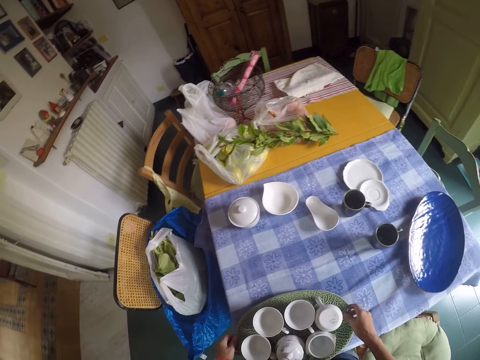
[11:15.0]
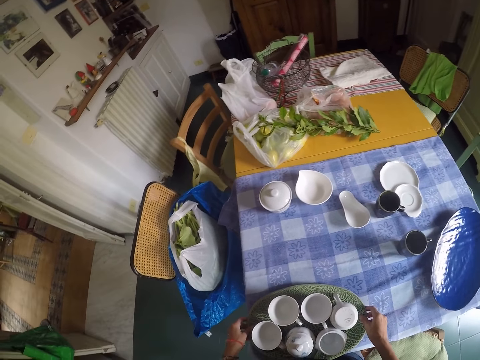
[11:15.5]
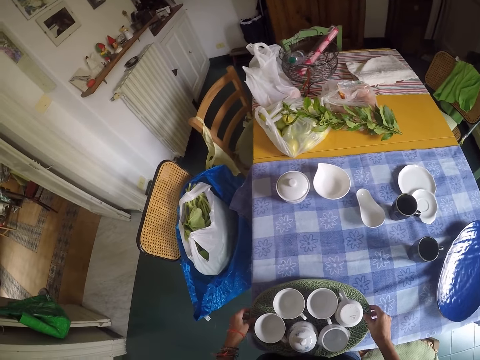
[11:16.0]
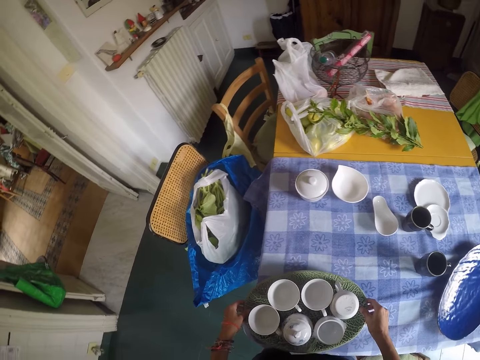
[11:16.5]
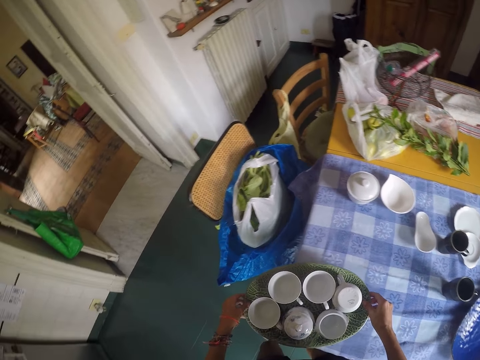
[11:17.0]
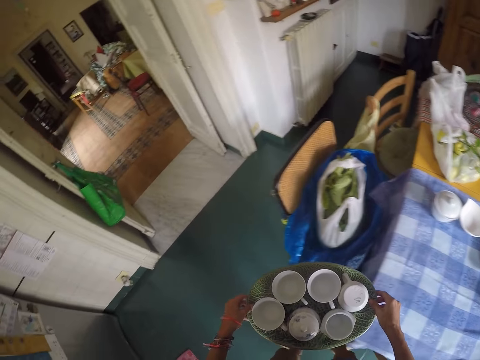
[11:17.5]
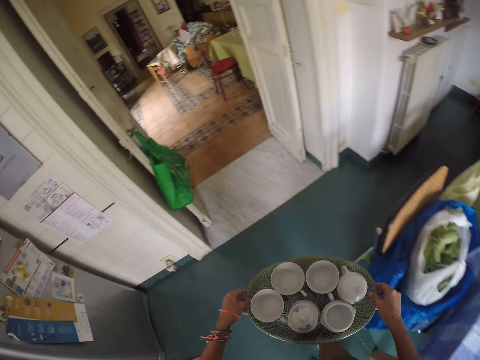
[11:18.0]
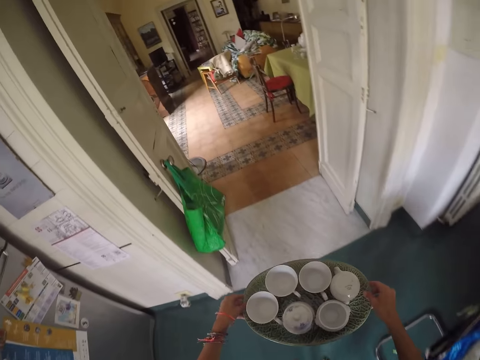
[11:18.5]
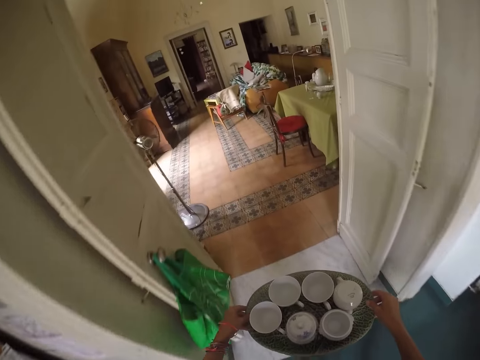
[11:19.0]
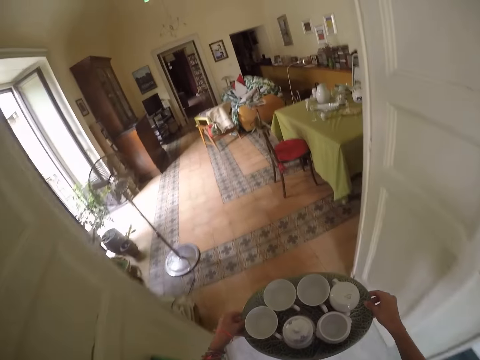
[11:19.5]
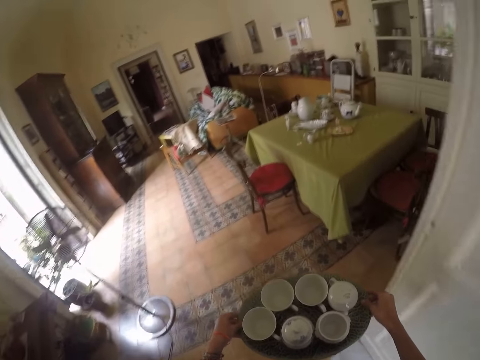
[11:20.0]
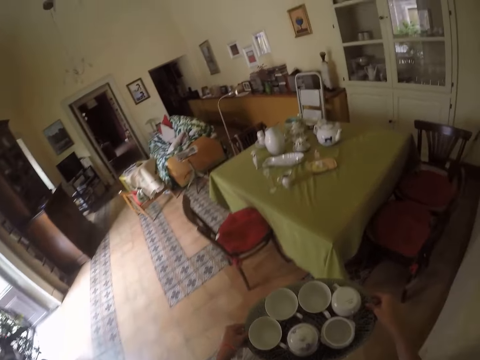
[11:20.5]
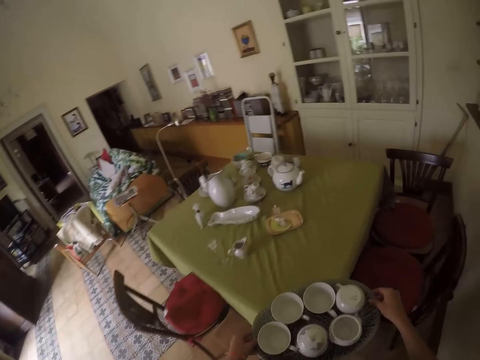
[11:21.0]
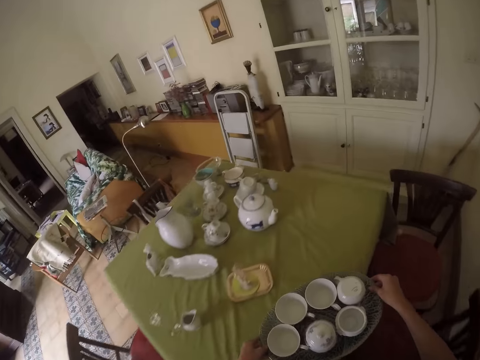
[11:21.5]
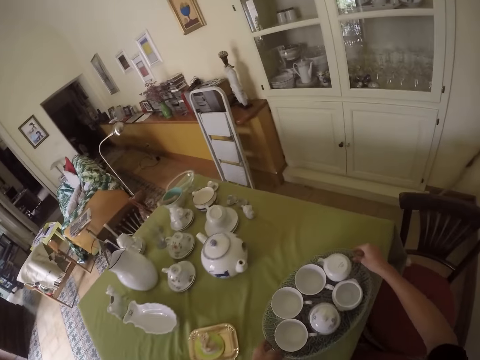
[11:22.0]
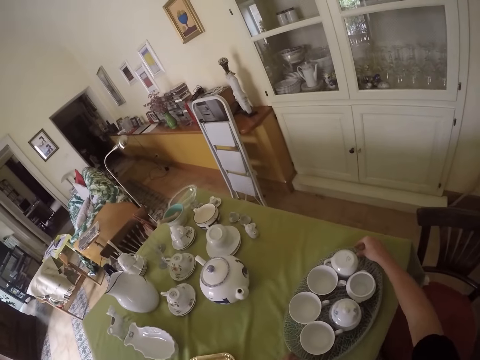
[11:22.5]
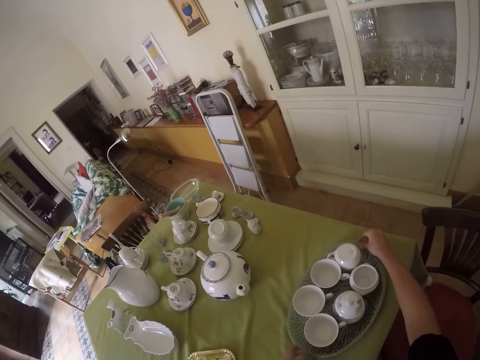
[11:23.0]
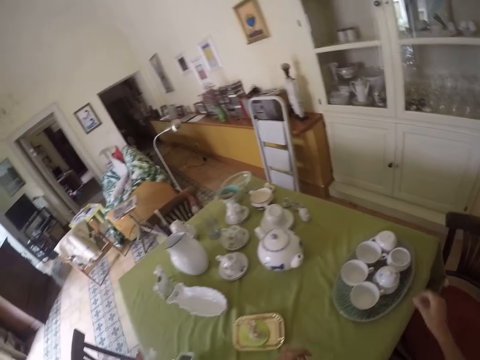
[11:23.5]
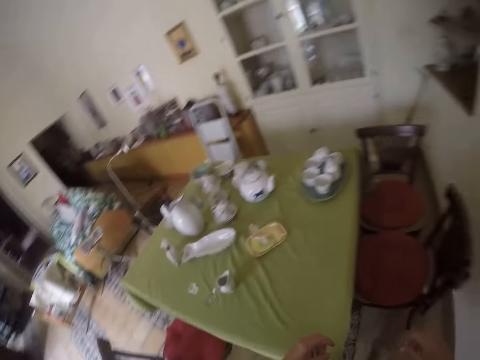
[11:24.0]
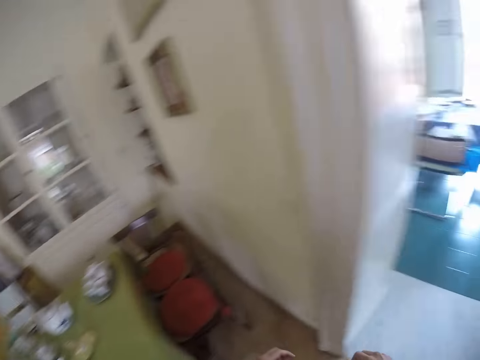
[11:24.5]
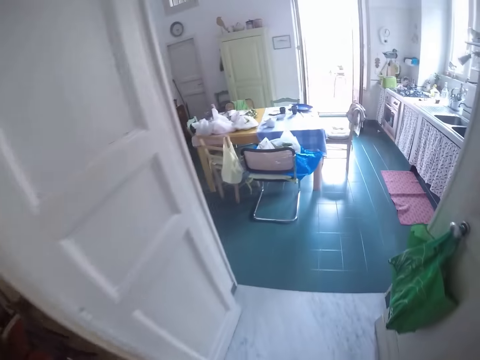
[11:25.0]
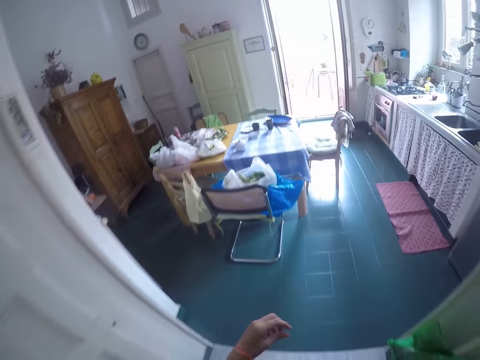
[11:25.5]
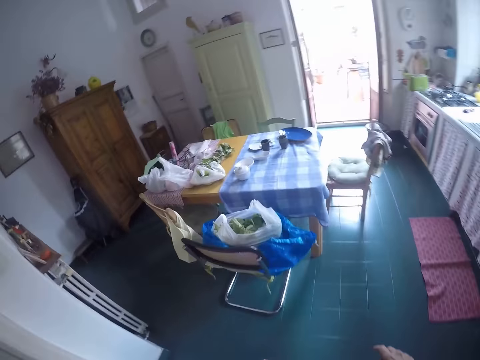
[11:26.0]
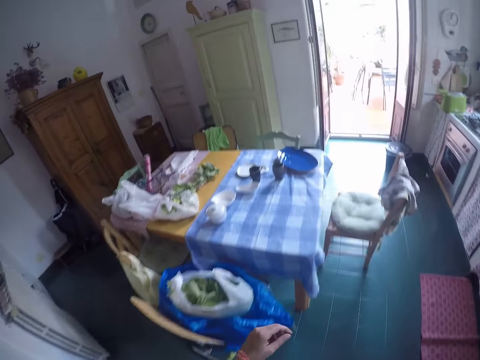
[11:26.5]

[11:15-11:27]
The camera wearer carries the tray. They walk to another room. They put the tray on a table. They walk to the kitchen.

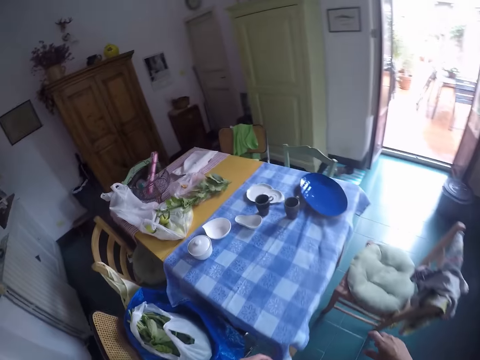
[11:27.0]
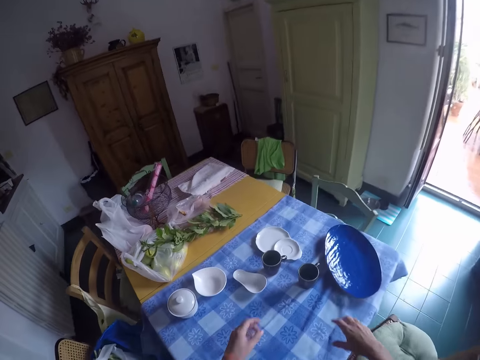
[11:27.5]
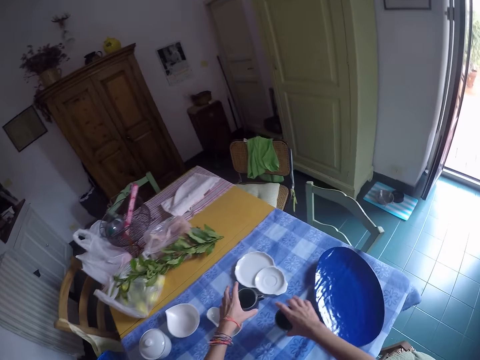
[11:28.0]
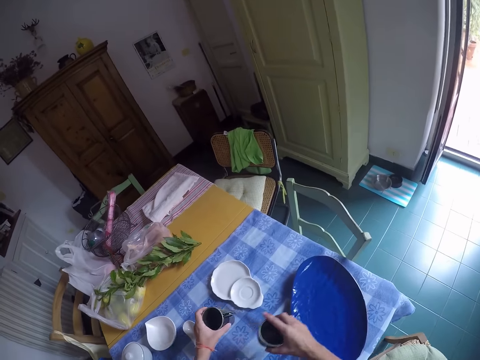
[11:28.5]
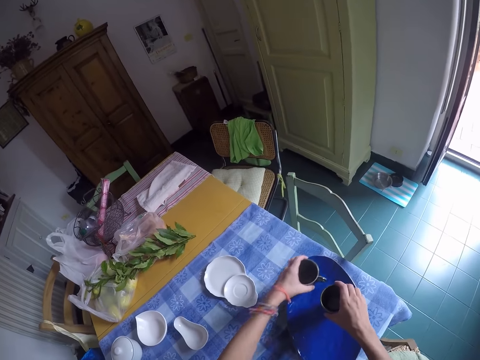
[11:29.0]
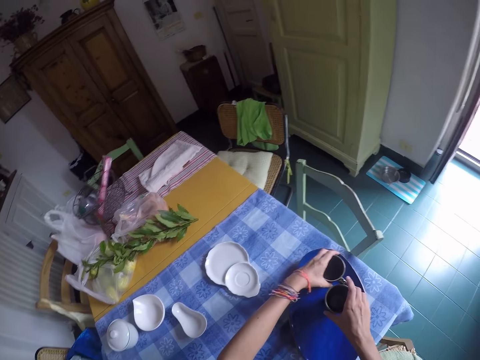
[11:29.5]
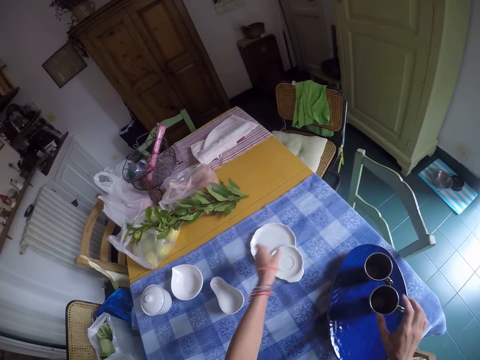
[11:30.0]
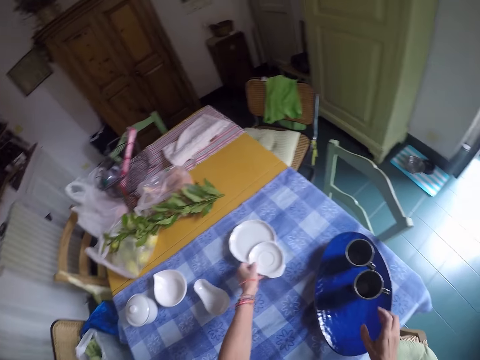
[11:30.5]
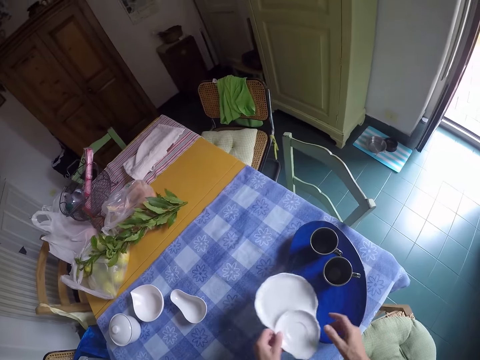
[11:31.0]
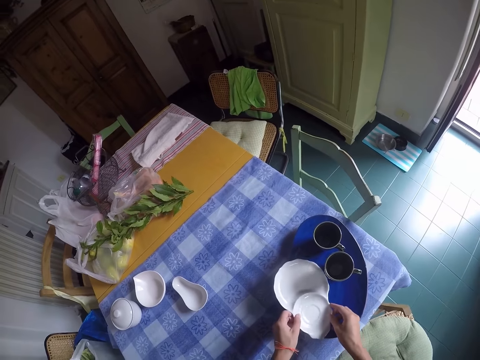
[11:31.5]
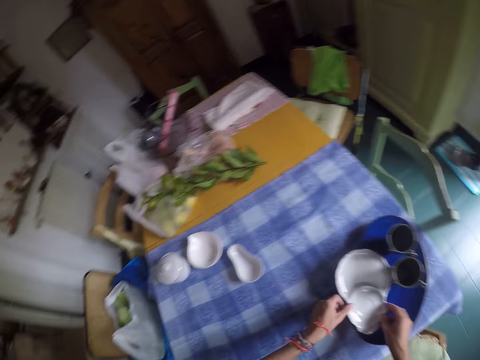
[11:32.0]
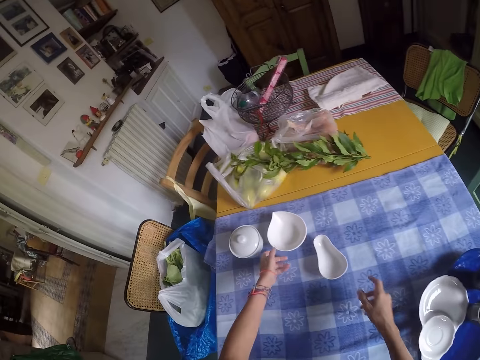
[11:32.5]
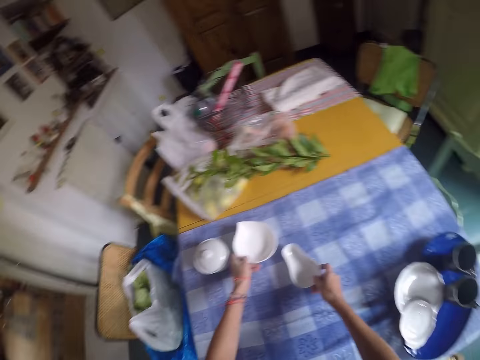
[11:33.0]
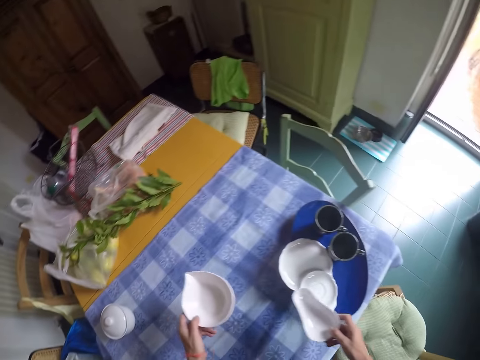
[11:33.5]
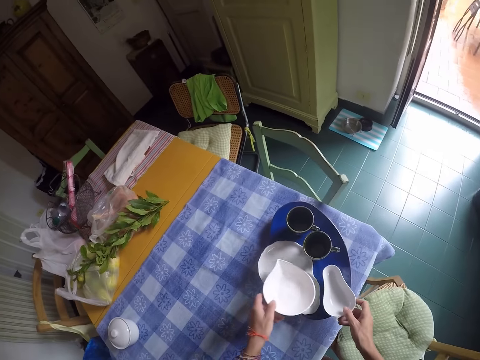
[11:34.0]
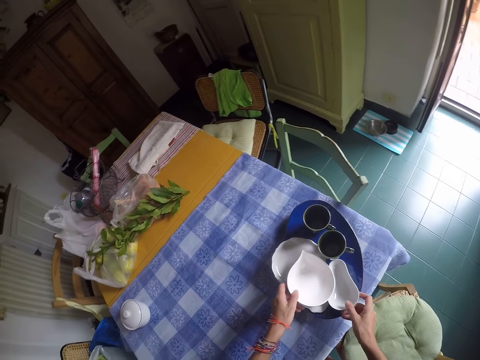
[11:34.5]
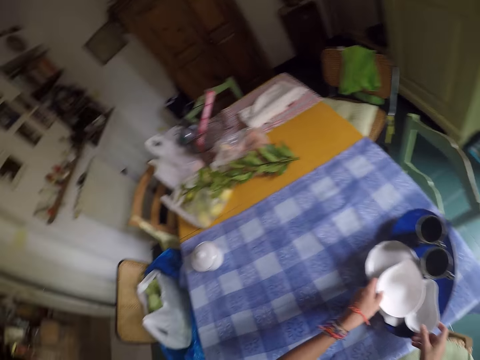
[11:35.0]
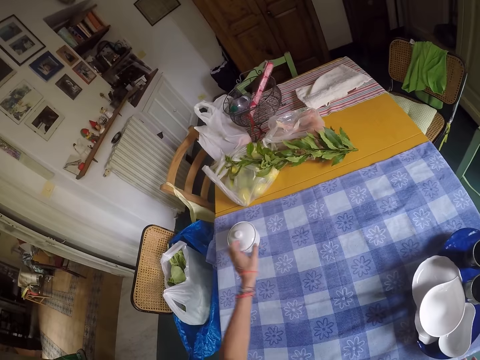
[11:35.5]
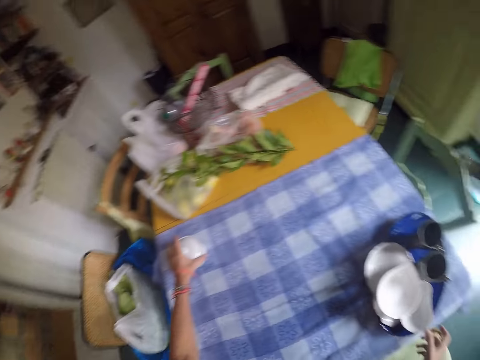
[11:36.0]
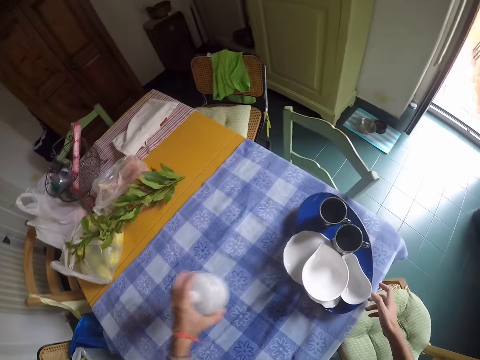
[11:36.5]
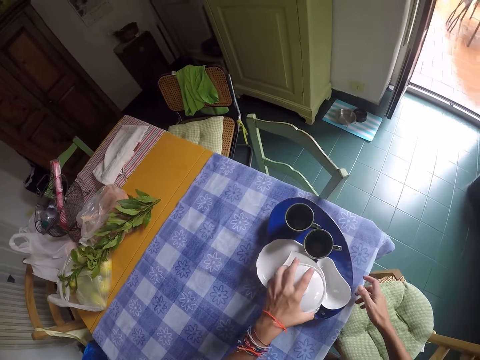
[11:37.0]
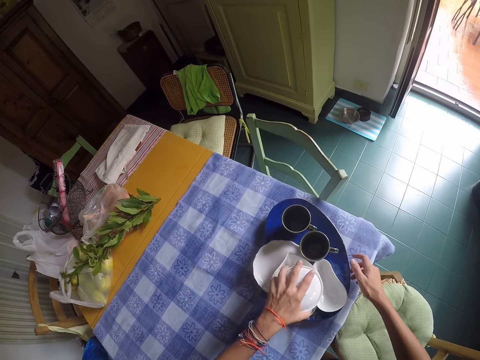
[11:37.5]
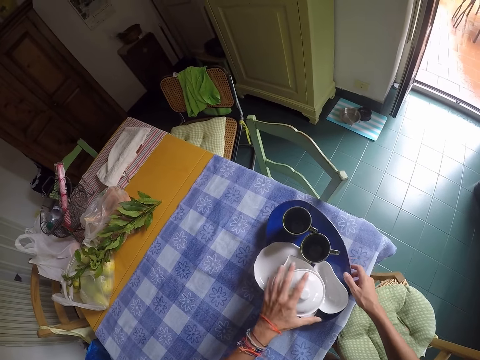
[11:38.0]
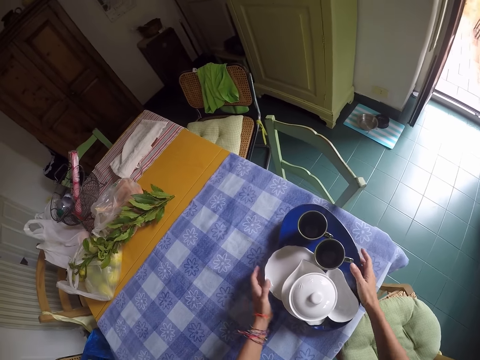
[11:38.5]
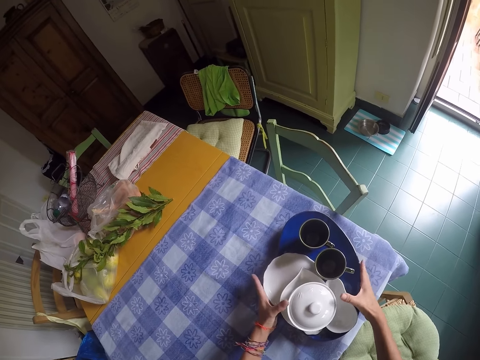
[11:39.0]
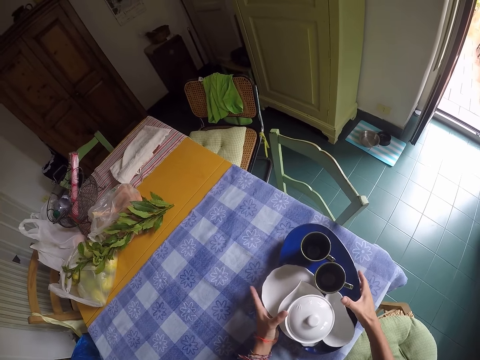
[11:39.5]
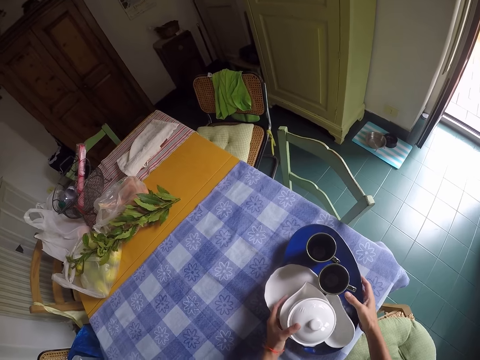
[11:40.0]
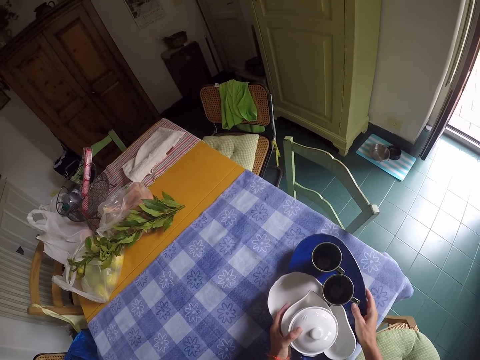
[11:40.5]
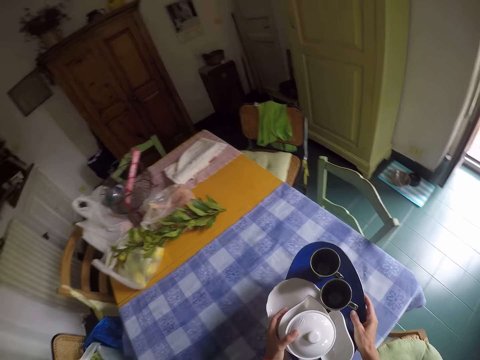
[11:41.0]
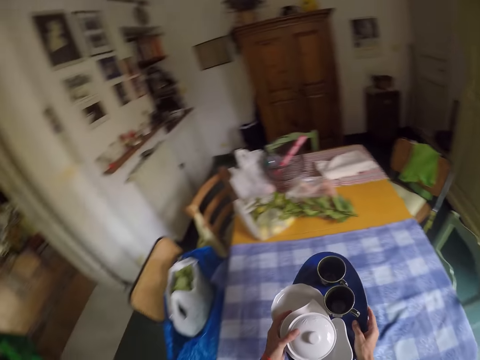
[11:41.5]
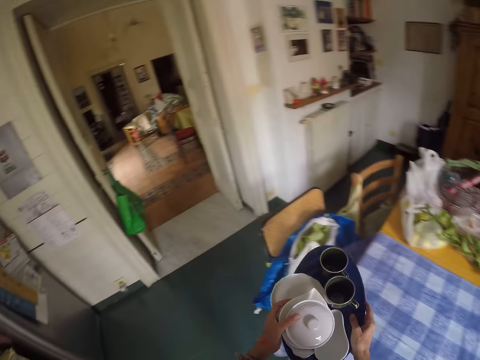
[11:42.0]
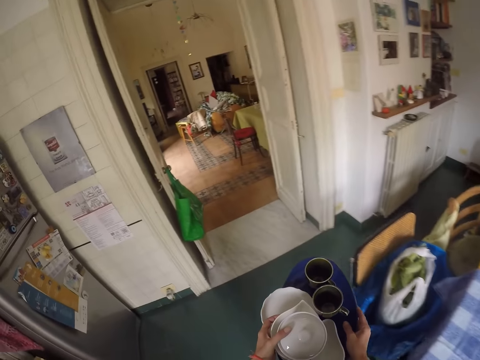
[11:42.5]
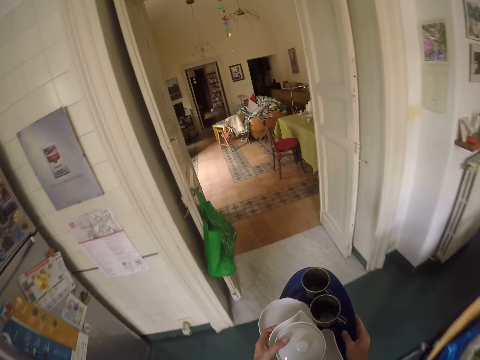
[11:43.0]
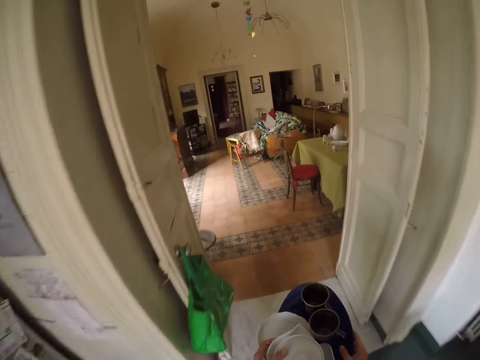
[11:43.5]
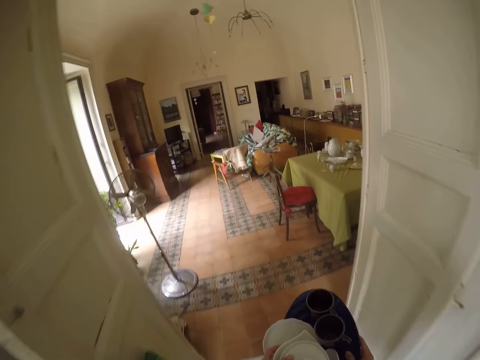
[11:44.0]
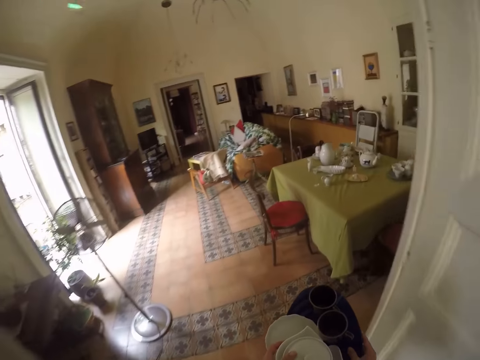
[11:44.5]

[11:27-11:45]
The camera wearer takes cups from the table. They put the cups on a tray or platter. They take a plate. They put the plate on the tray. They take more utensils. They put the utensils on the tray. They take a sugar dish. They put the sugar dish on the tray. They align the utensils. They pick up the platter. They carry the tray. They walk to another room.
